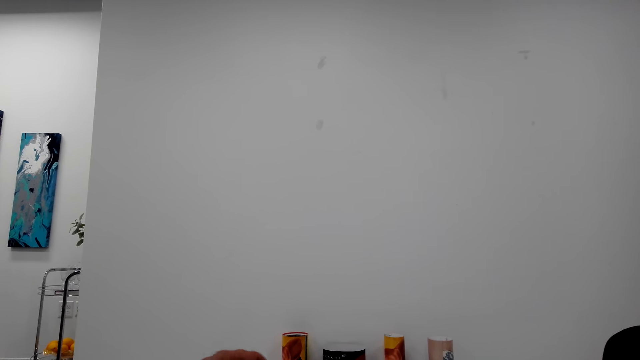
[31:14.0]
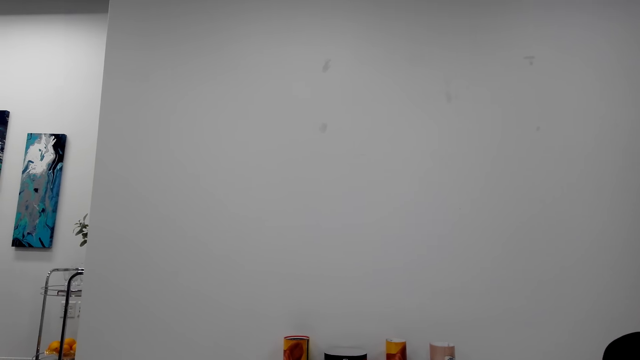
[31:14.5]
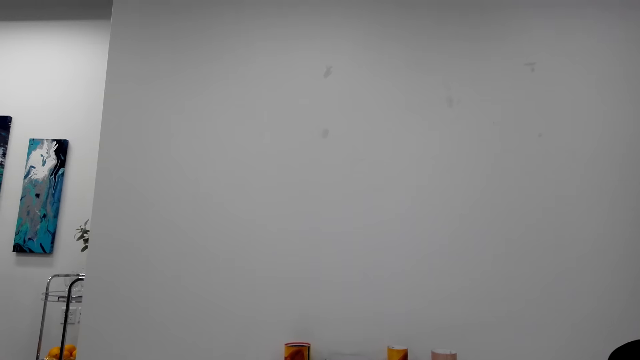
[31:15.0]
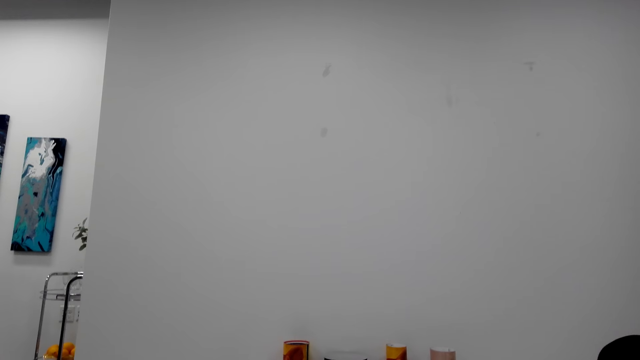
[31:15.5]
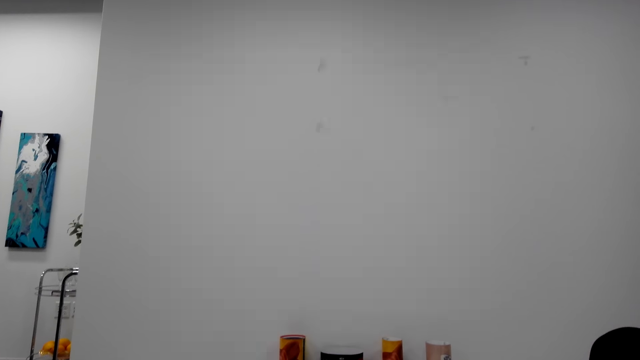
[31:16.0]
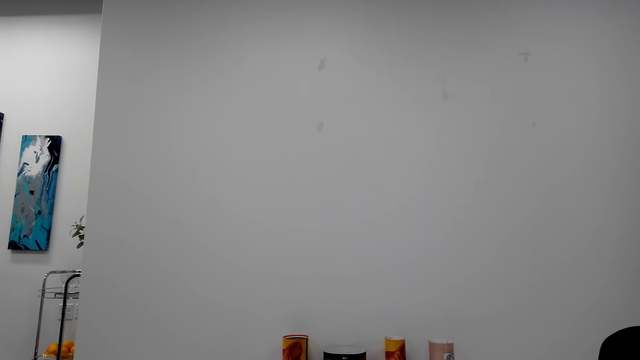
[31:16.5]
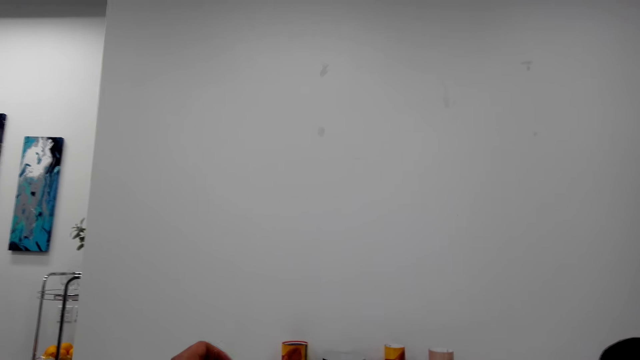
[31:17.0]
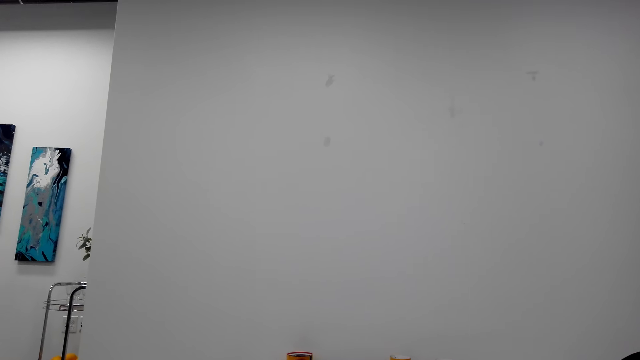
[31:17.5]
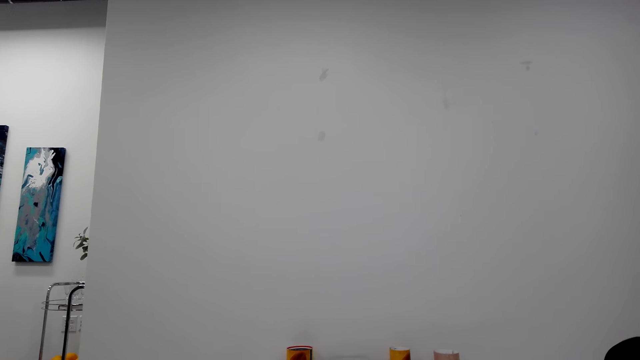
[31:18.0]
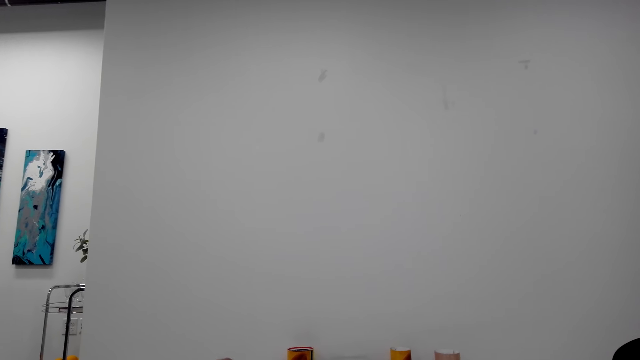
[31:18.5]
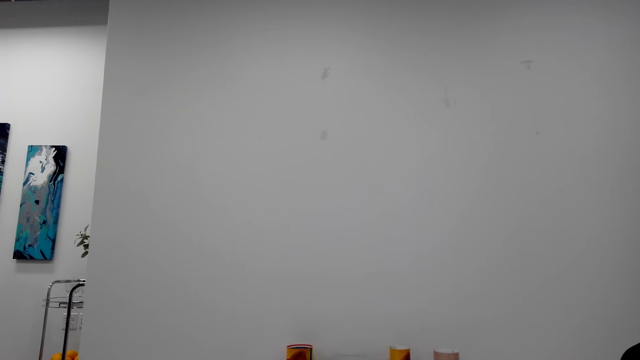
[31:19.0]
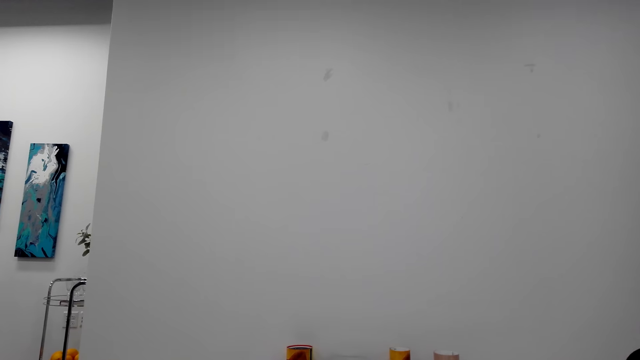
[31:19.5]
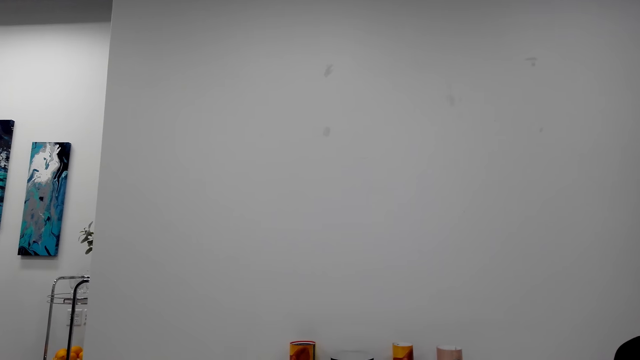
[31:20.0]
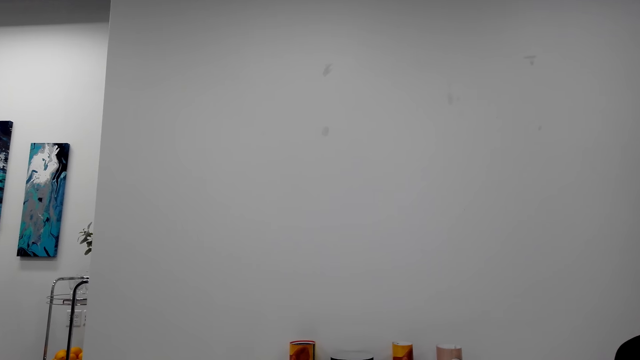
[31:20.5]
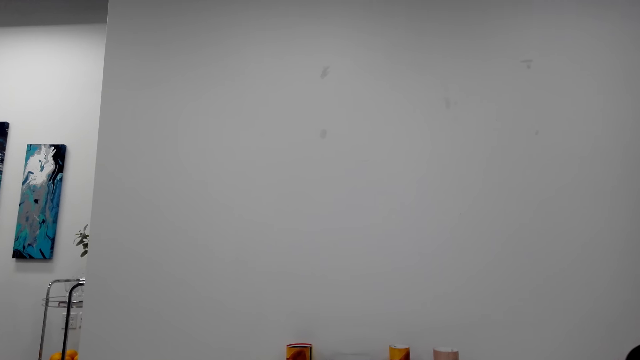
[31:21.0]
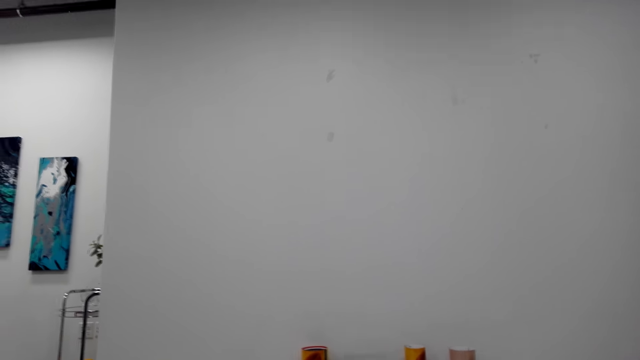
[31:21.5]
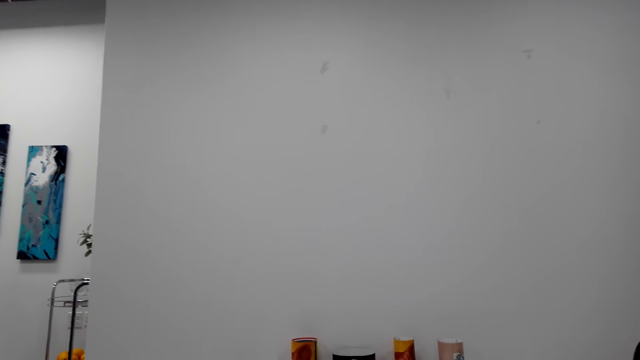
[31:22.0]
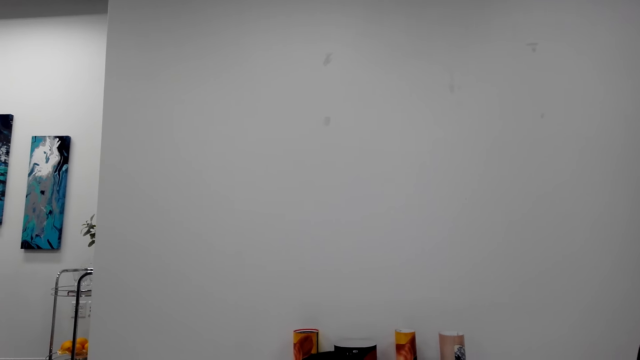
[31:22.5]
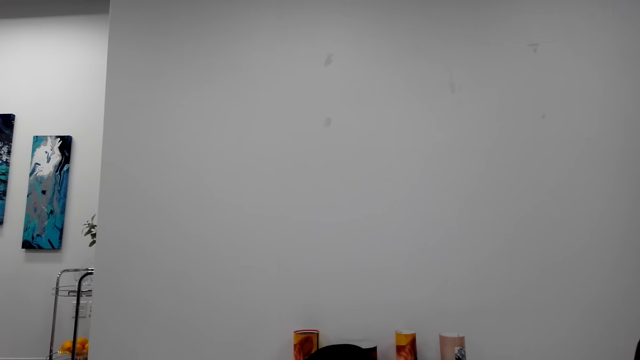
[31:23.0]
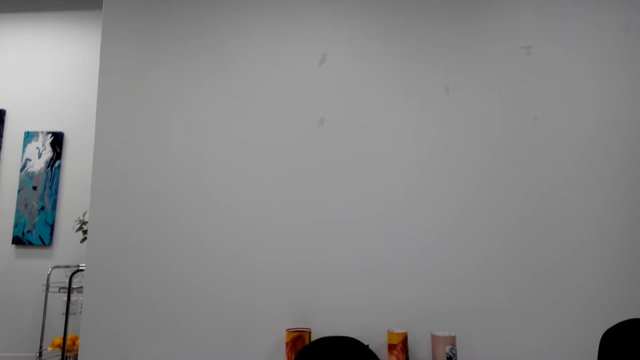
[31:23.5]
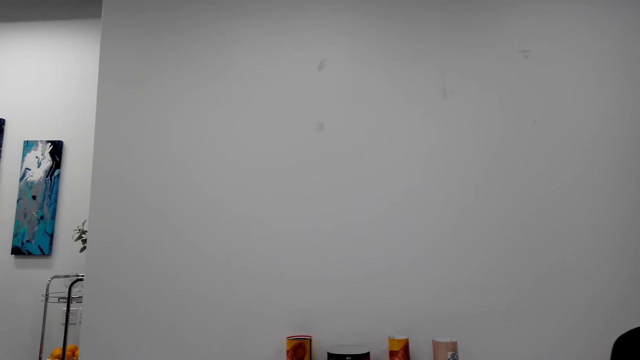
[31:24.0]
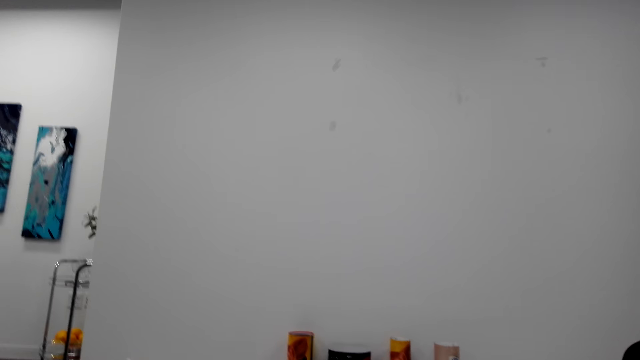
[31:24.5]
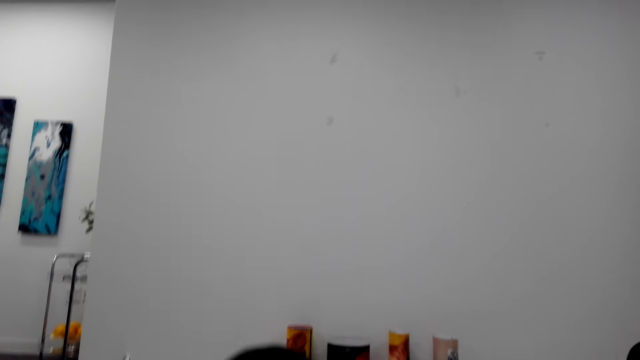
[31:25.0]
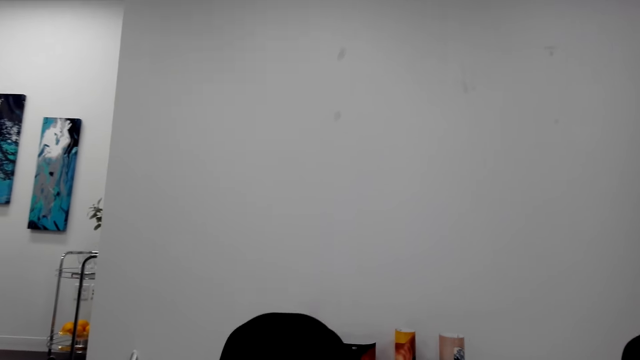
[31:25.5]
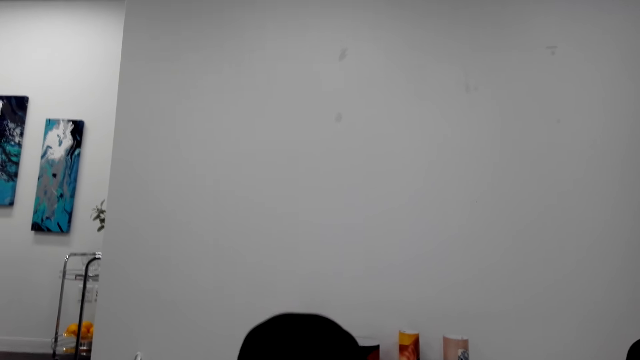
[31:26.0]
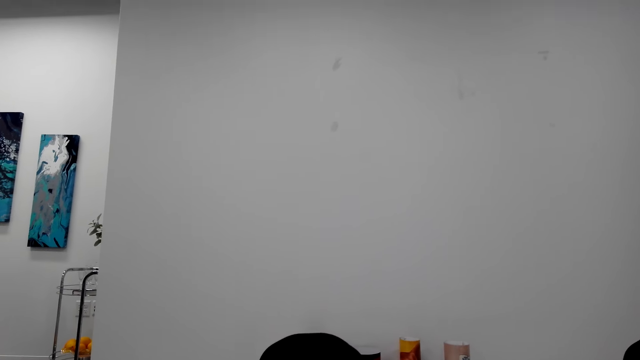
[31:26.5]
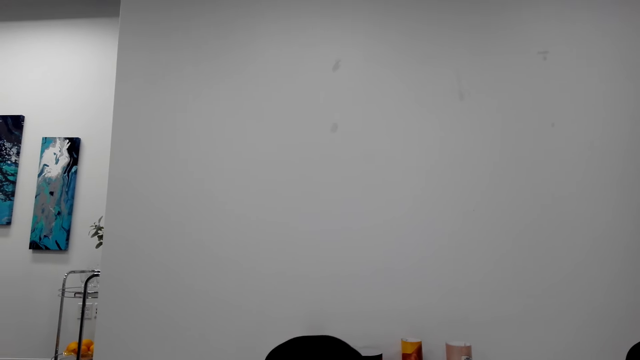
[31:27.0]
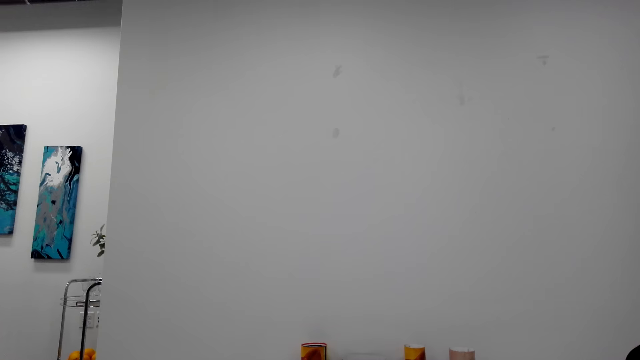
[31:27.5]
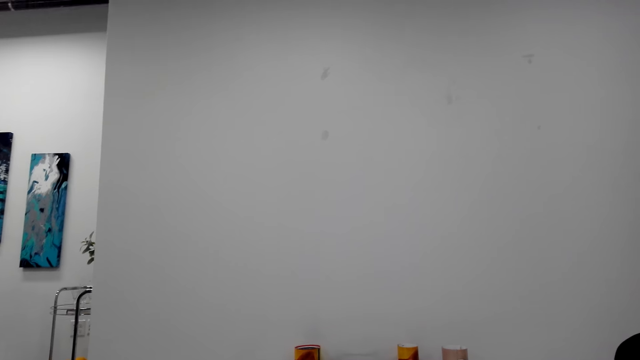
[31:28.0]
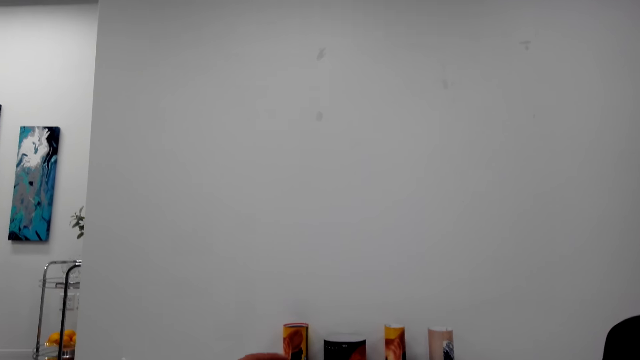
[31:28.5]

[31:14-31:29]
The camera wearer talks with a phone. They talk with the phone again. They raise their knees.

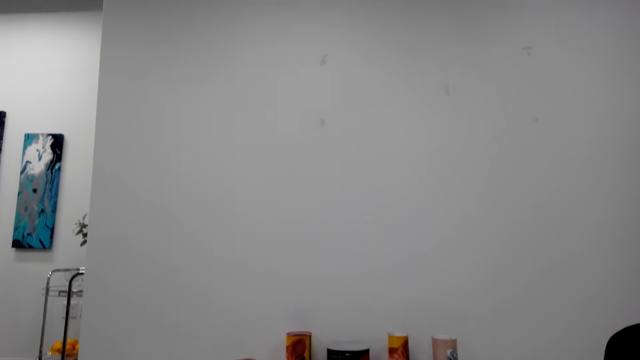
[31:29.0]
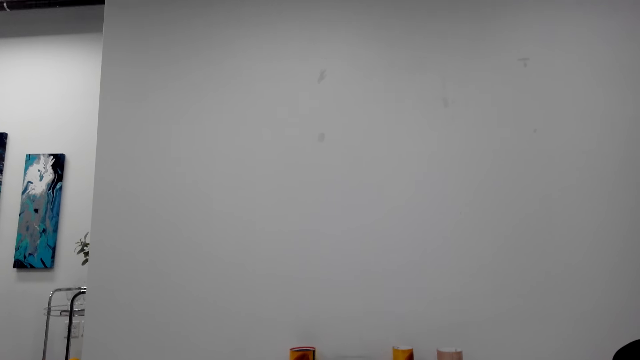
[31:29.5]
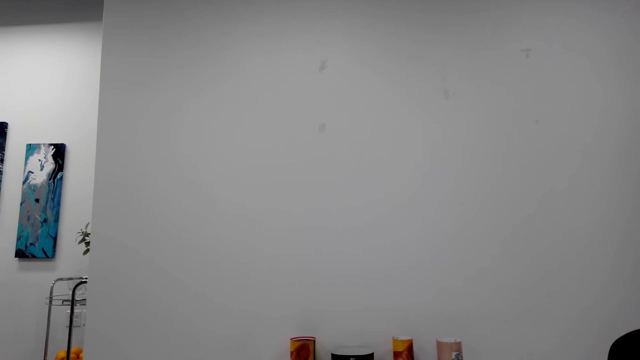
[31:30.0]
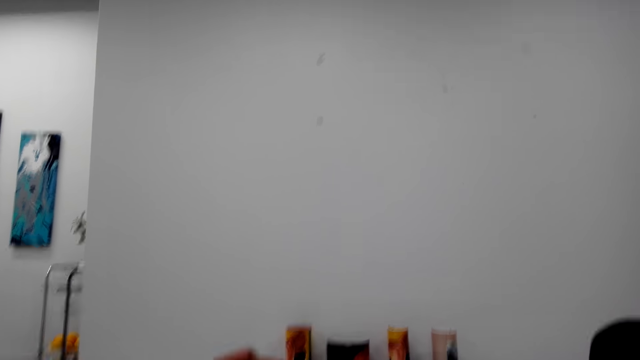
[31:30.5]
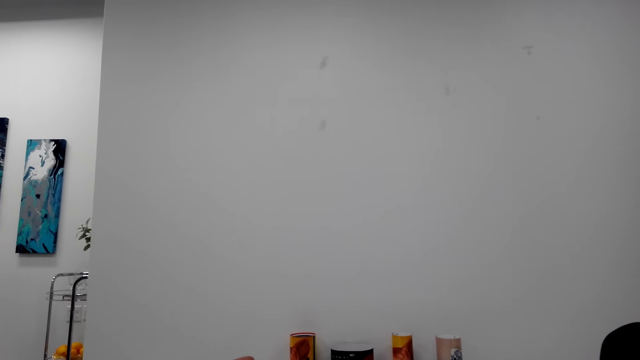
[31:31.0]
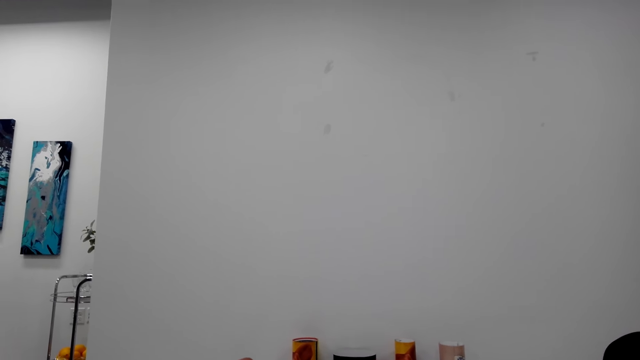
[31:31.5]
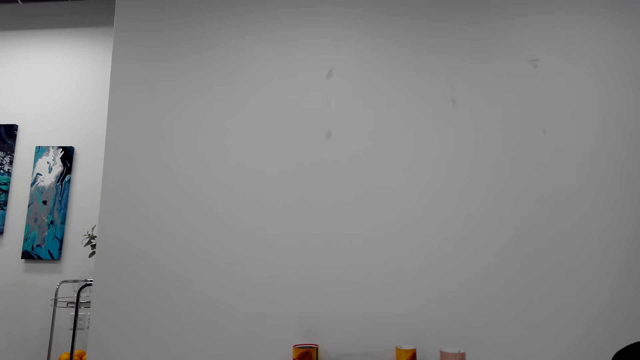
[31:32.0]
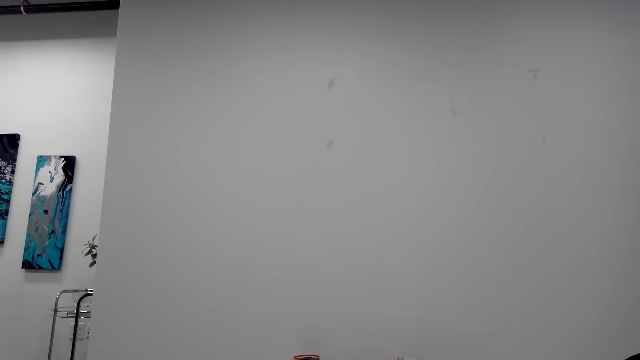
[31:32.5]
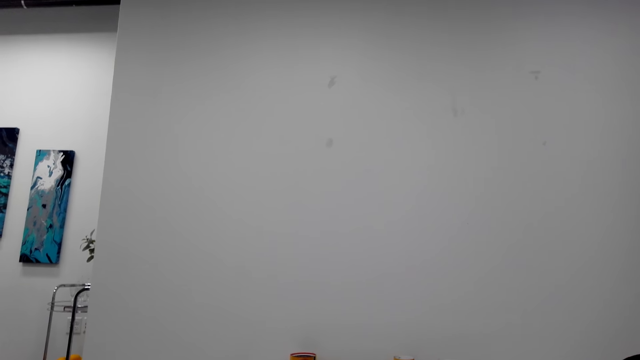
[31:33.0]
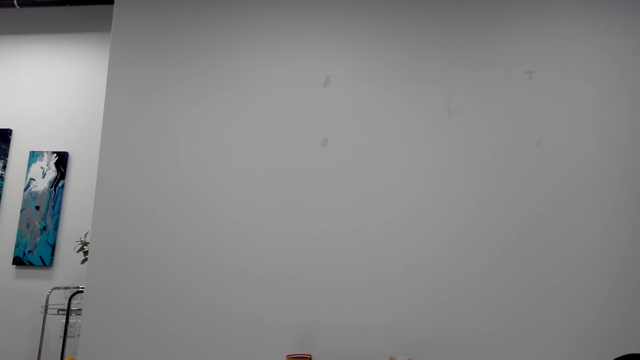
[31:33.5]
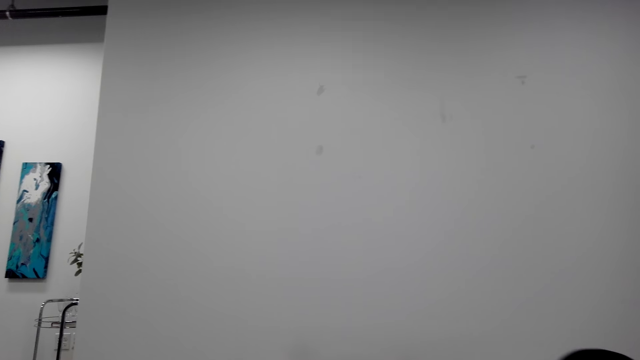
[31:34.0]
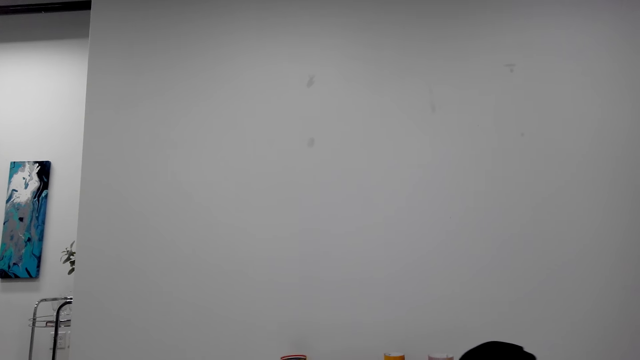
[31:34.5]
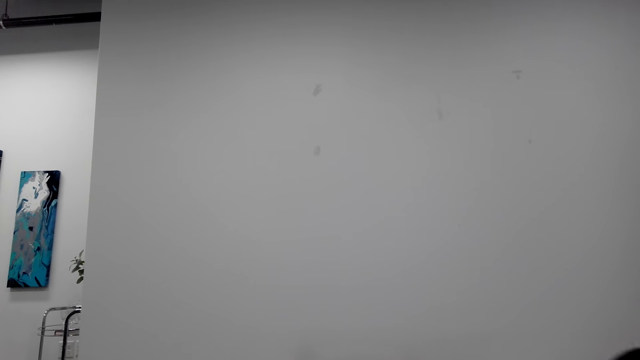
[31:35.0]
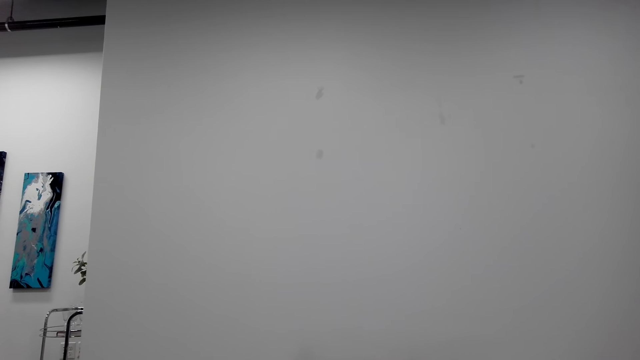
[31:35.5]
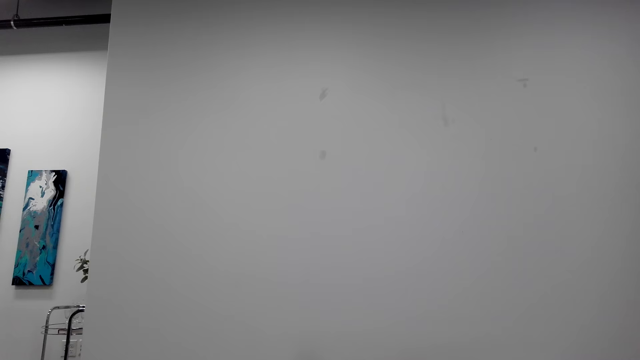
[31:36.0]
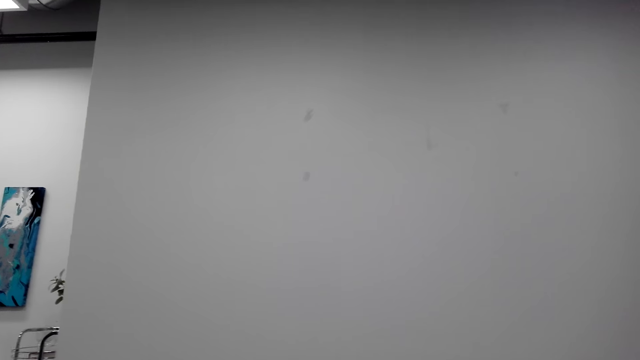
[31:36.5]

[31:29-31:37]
The camera wearer raises their hands. They talk with a phone. They cough.
